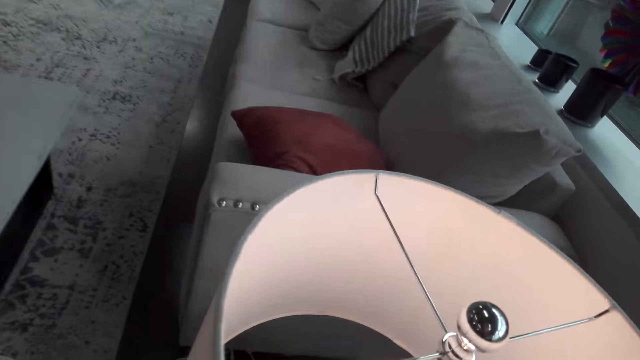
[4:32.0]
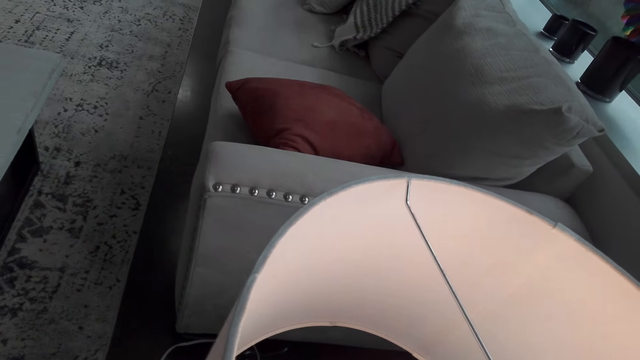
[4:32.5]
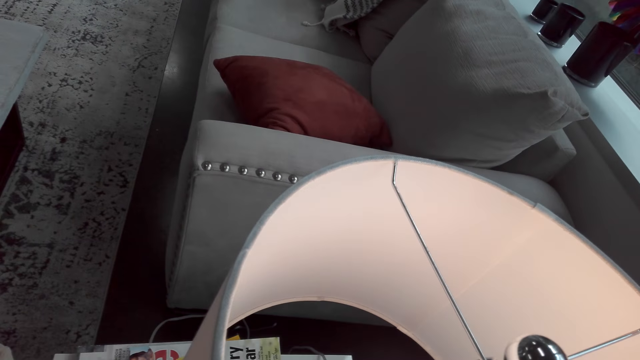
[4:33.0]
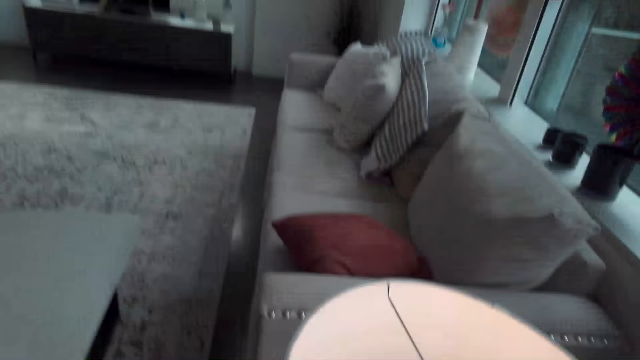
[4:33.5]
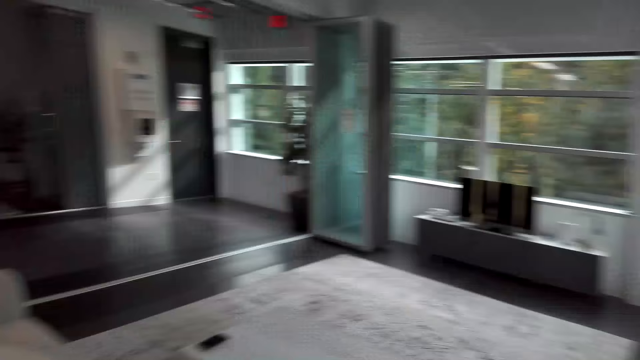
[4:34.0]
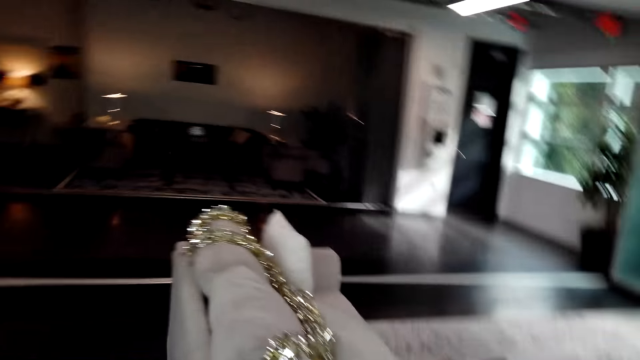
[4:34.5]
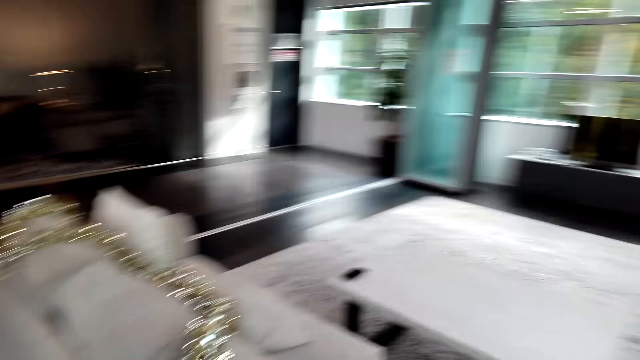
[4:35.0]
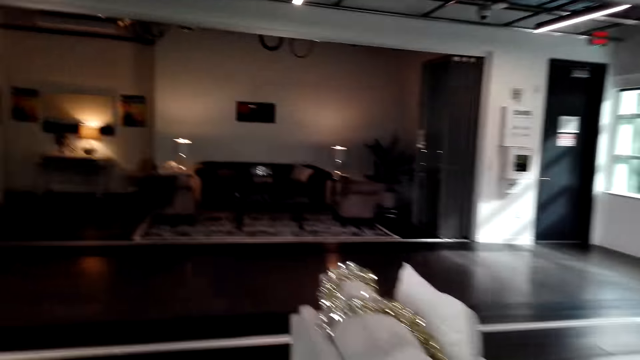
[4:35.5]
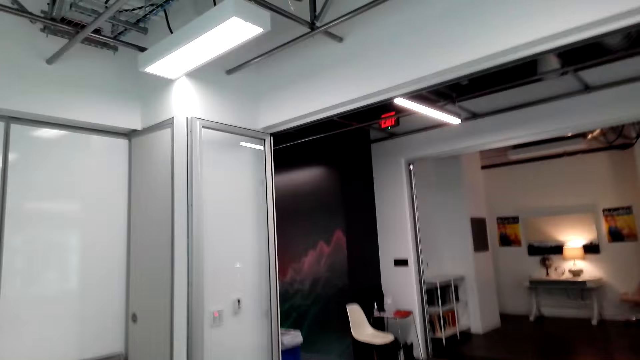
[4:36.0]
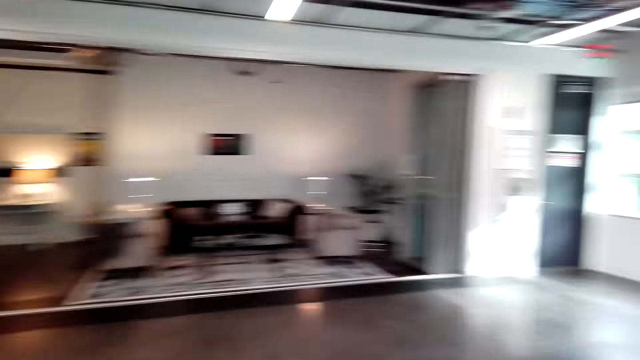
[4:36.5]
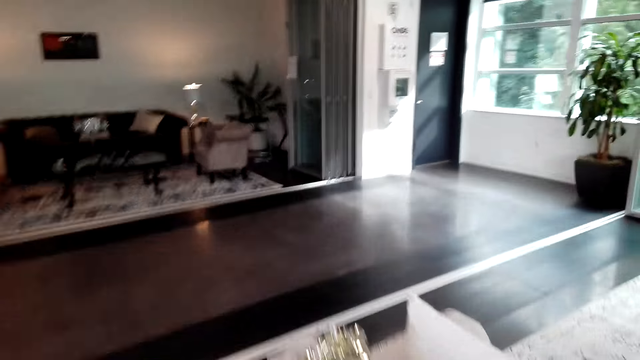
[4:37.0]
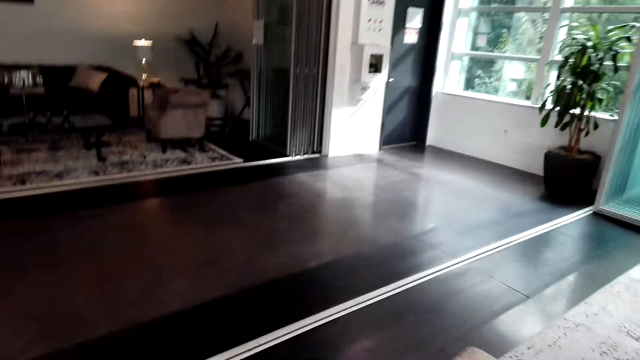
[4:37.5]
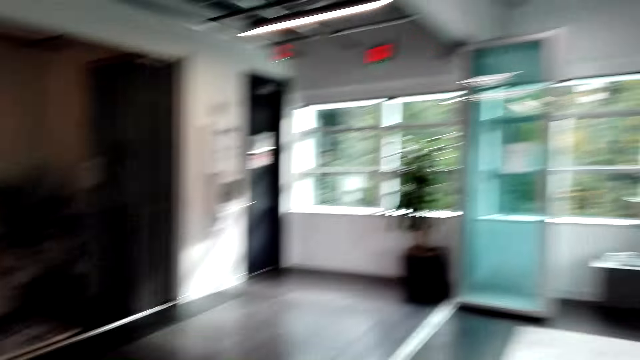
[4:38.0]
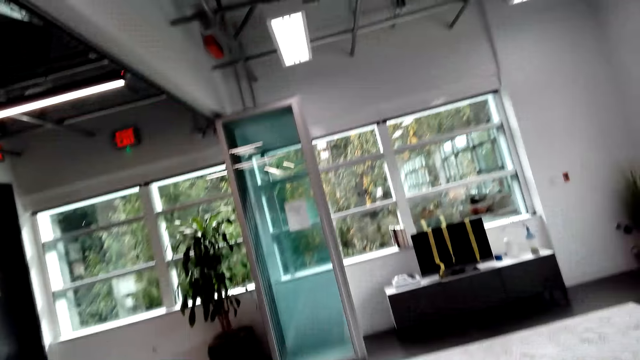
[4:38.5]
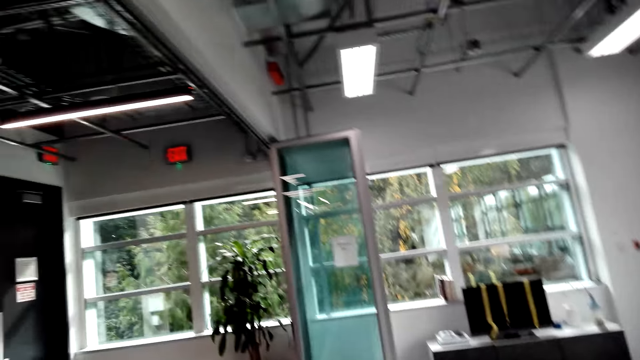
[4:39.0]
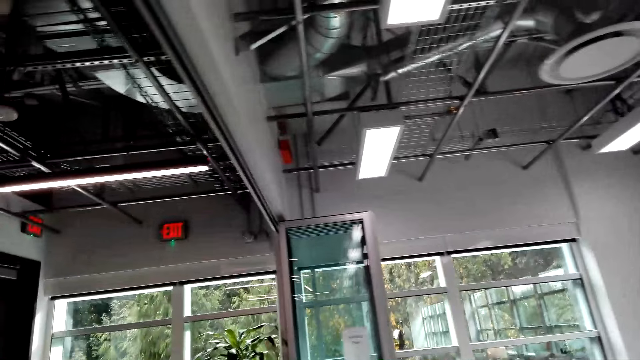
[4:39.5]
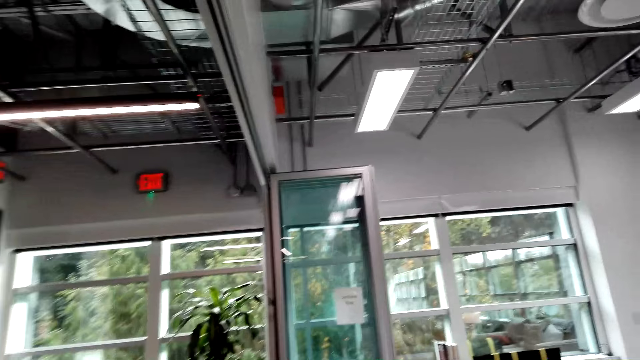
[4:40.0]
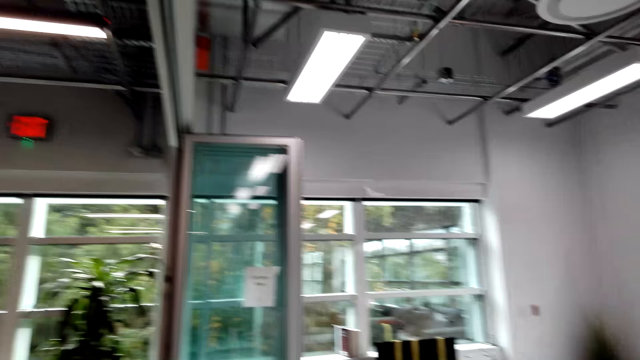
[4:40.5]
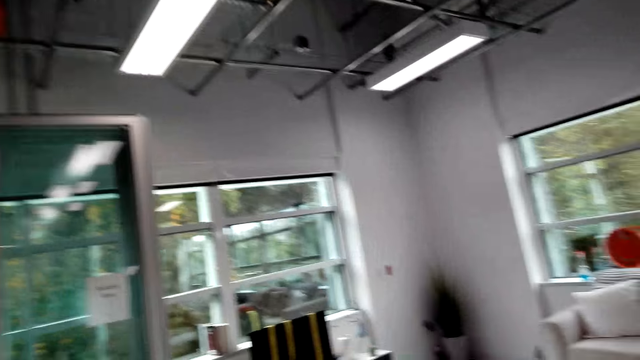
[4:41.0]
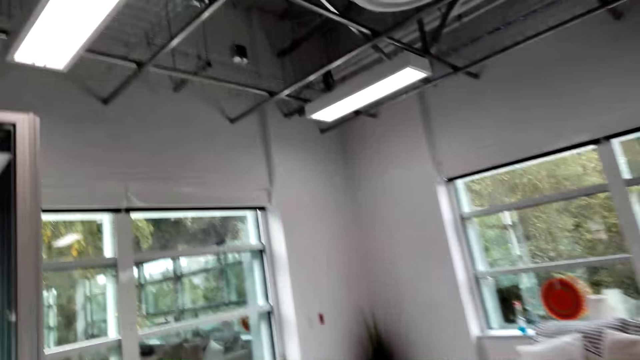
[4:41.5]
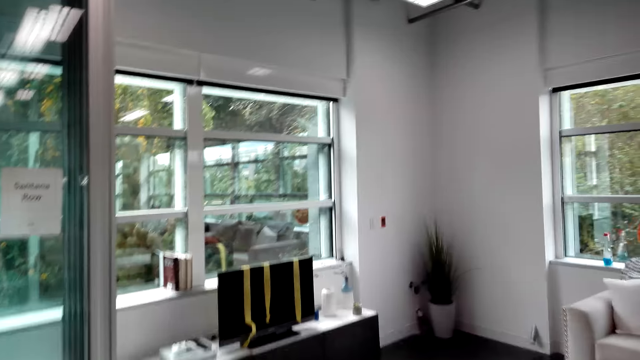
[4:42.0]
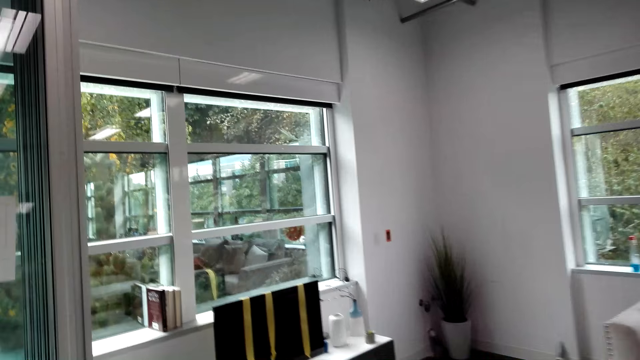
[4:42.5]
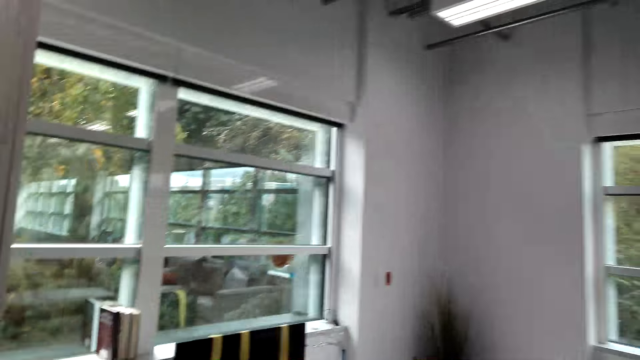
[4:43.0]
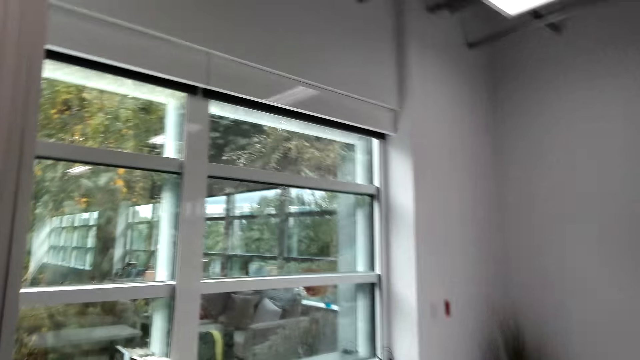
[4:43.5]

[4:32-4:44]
The camera wearer talks. They walk around.

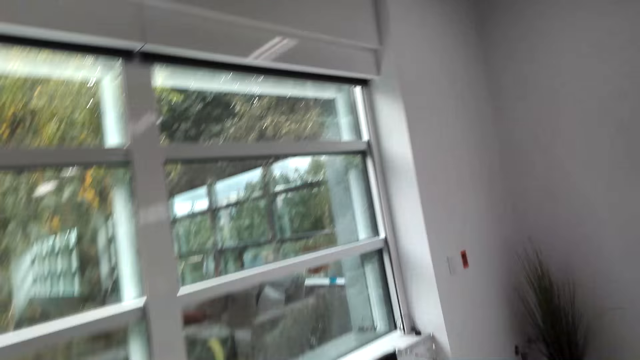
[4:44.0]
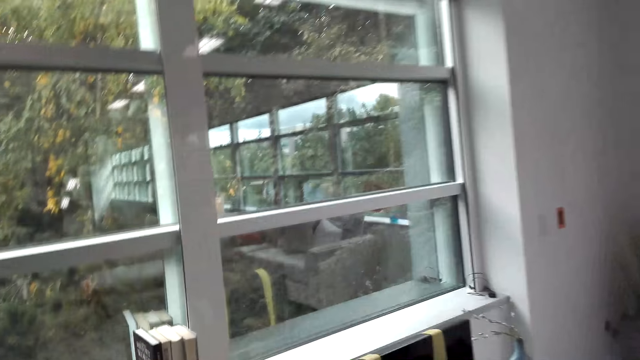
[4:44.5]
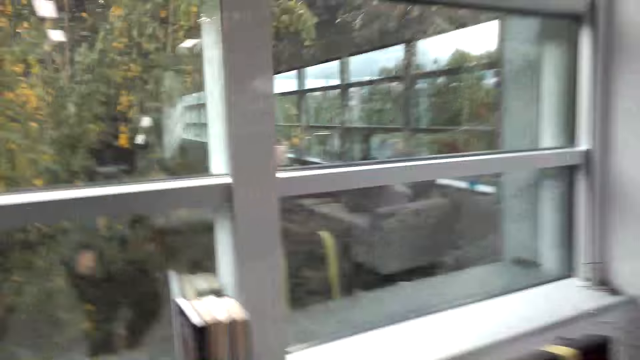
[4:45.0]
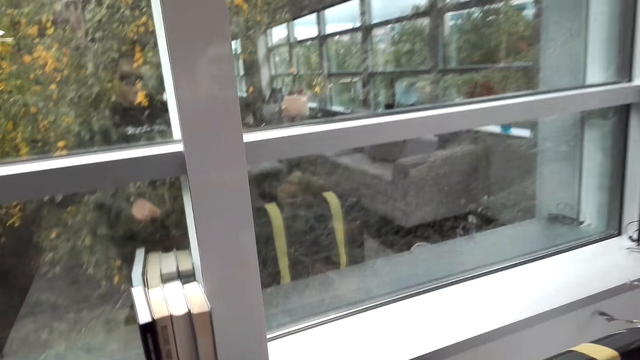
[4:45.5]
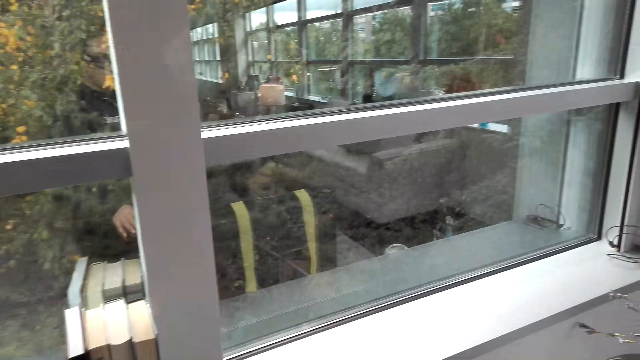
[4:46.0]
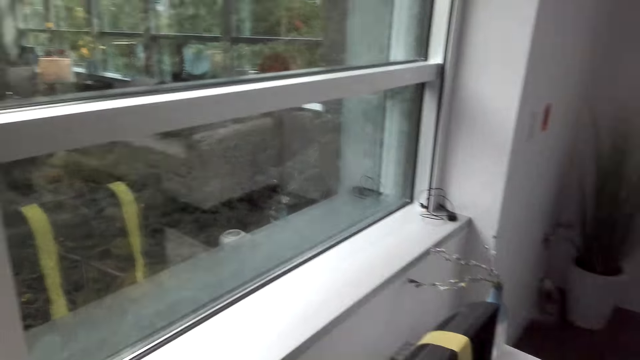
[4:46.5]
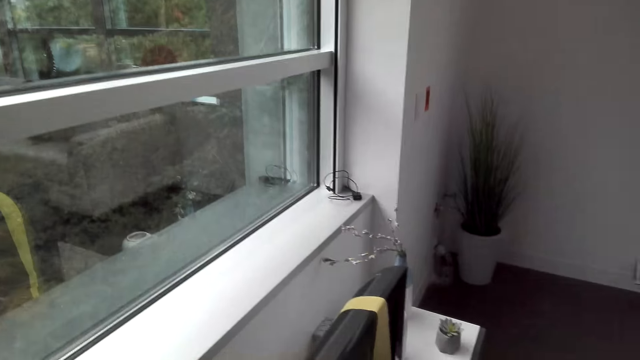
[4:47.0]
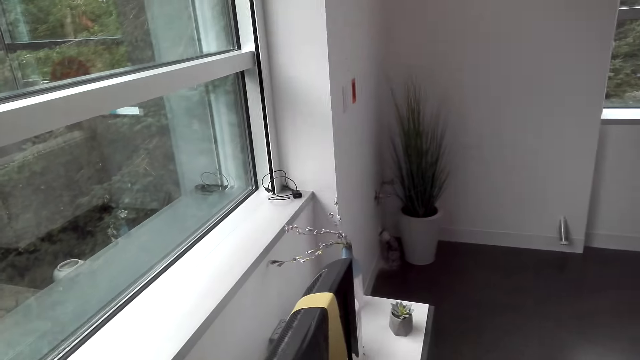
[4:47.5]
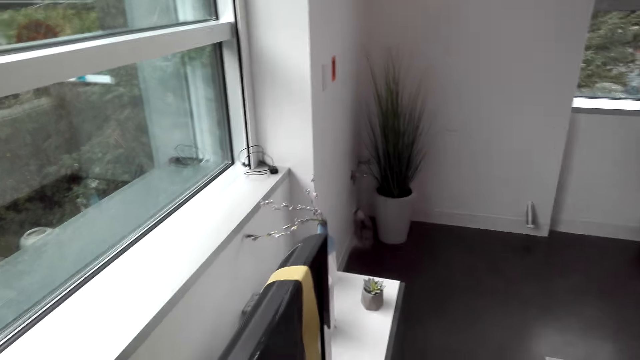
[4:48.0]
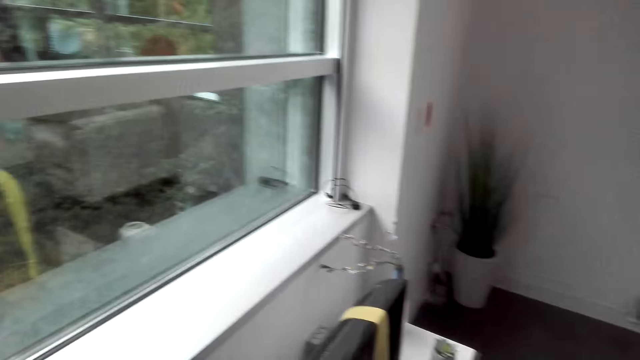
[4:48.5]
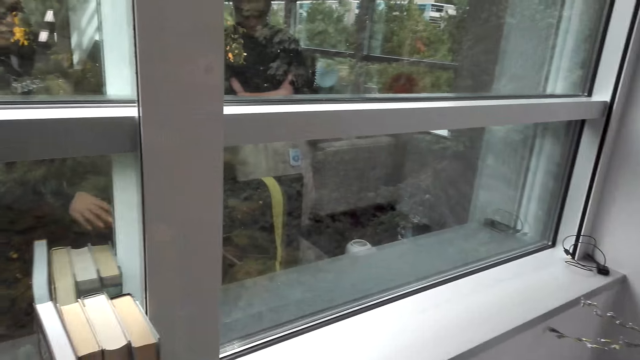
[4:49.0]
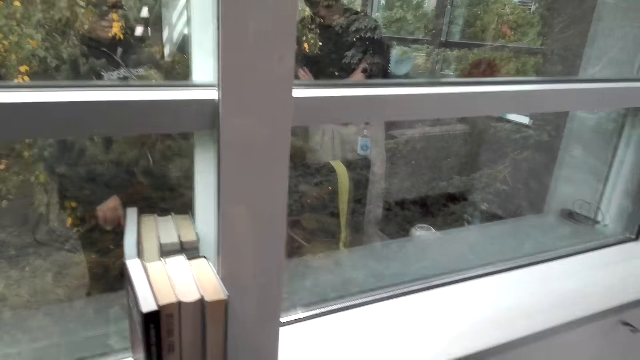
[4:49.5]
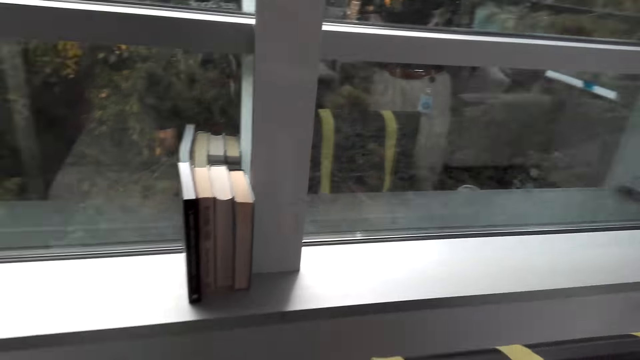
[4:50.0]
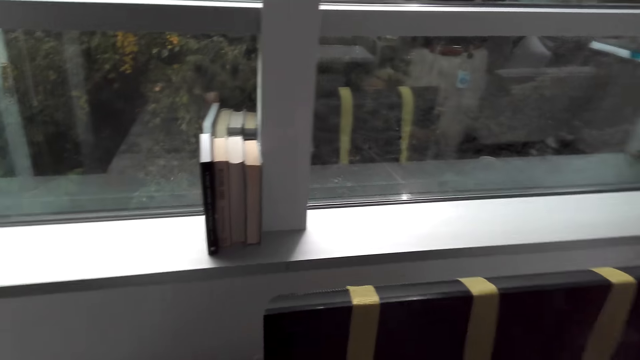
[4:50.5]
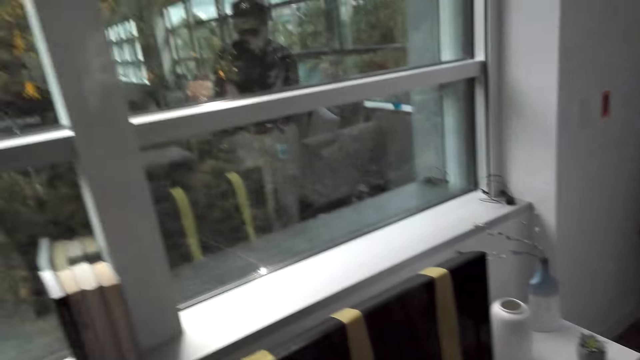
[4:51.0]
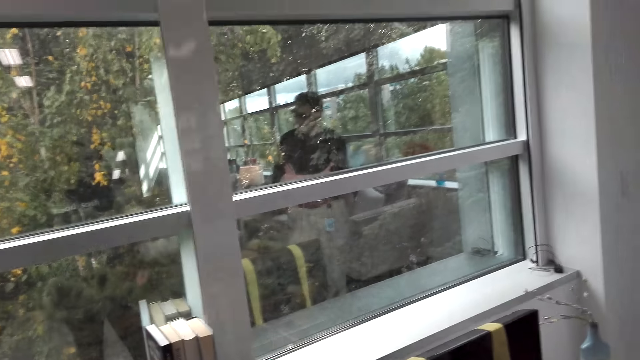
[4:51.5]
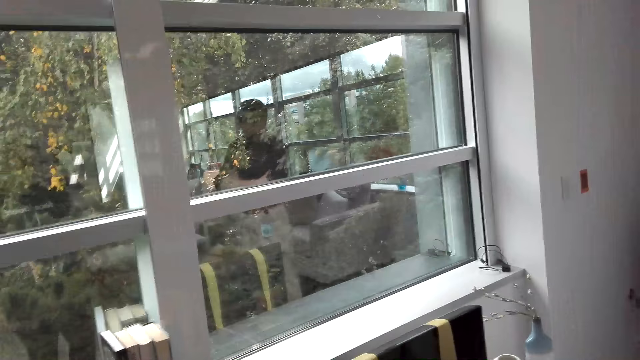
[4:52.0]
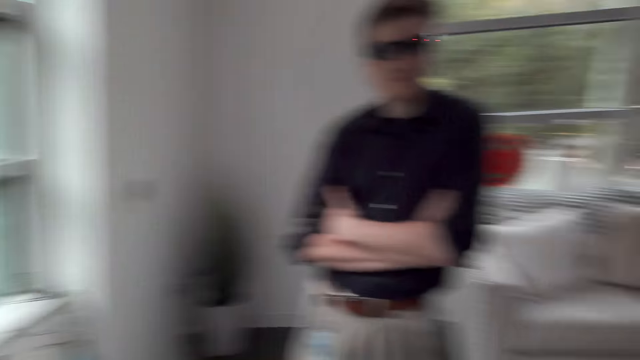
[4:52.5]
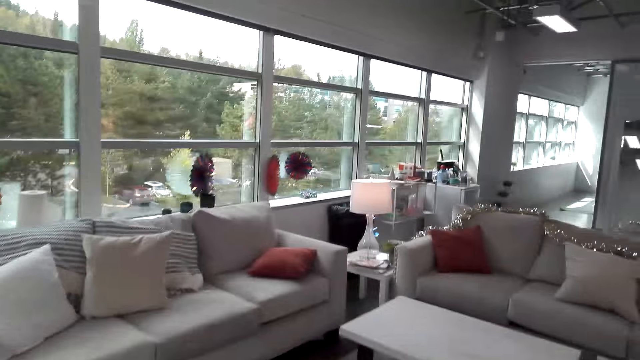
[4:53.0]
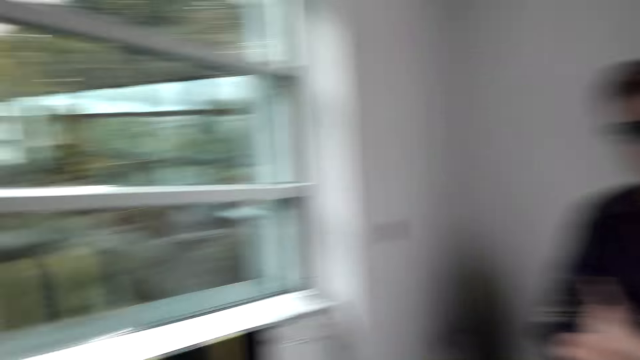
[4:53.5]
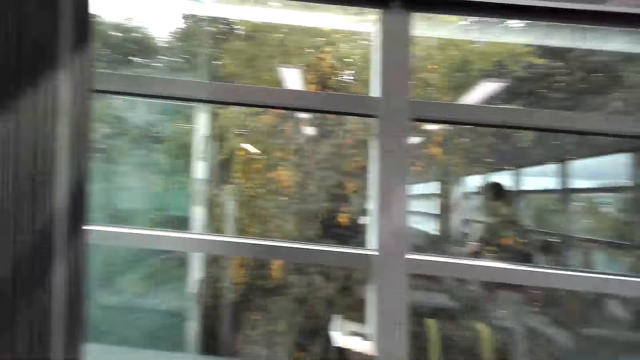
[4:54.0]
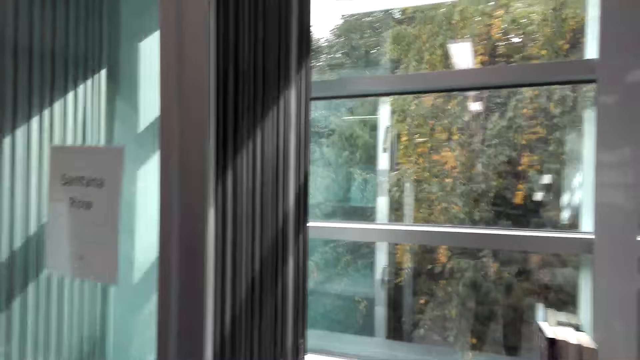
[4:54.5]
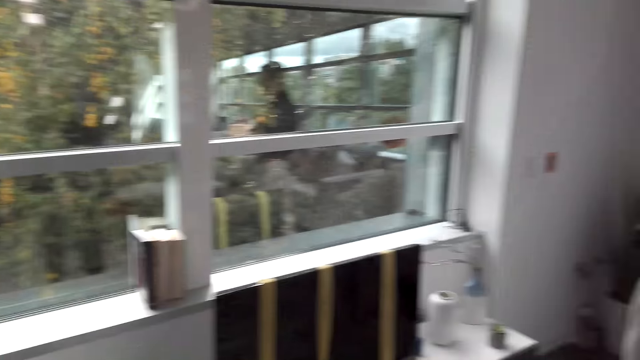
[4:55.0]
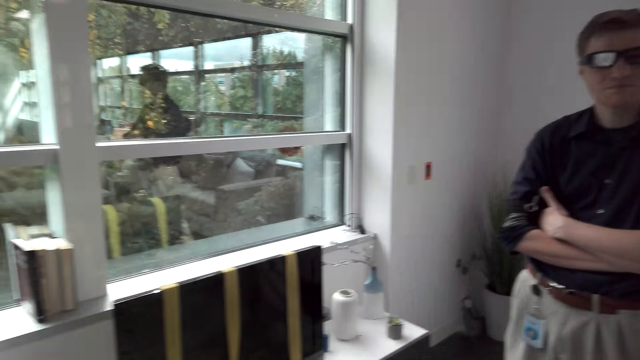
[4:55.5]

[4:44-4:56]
The camera wearer converses with a man.
